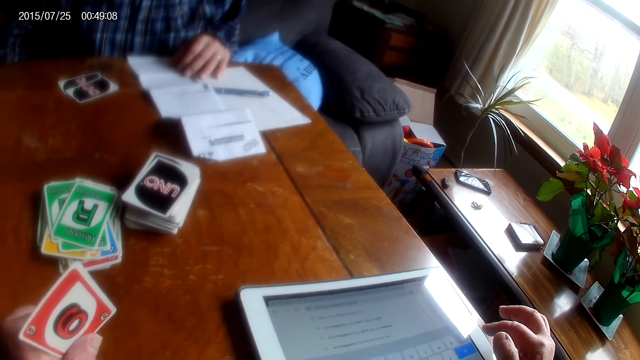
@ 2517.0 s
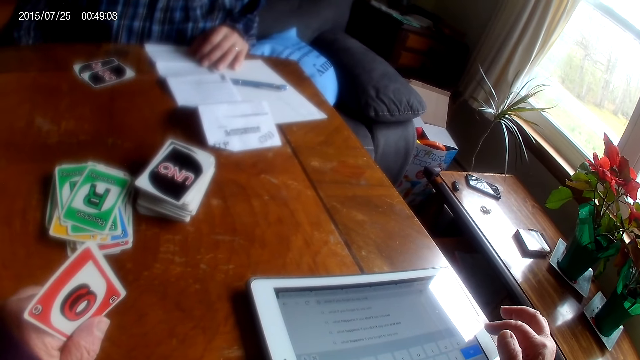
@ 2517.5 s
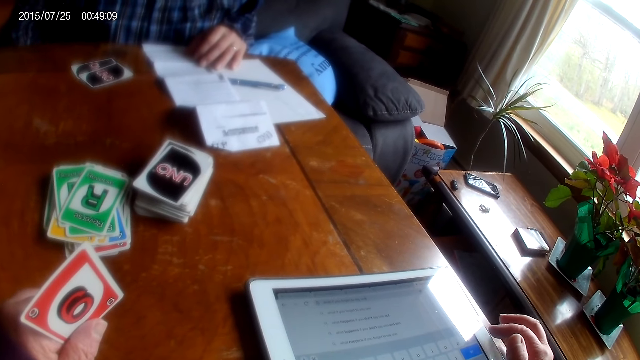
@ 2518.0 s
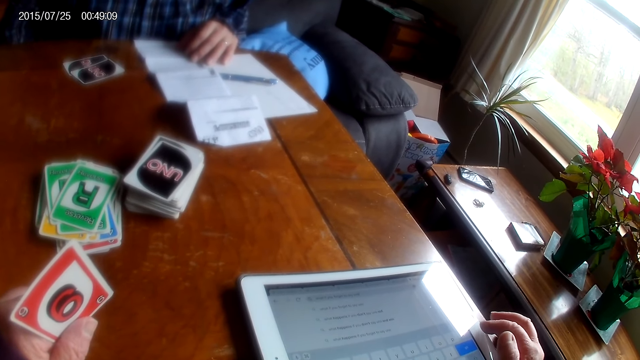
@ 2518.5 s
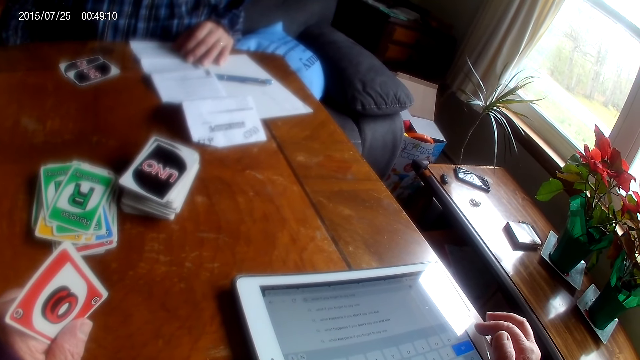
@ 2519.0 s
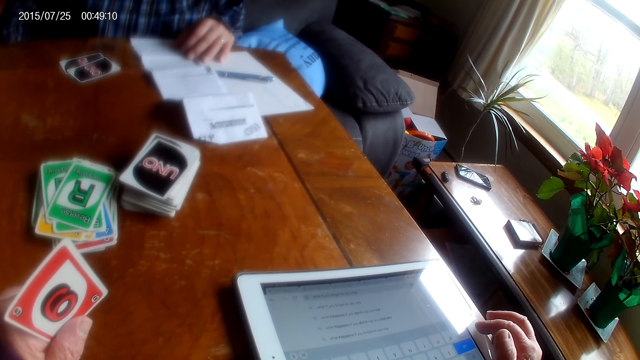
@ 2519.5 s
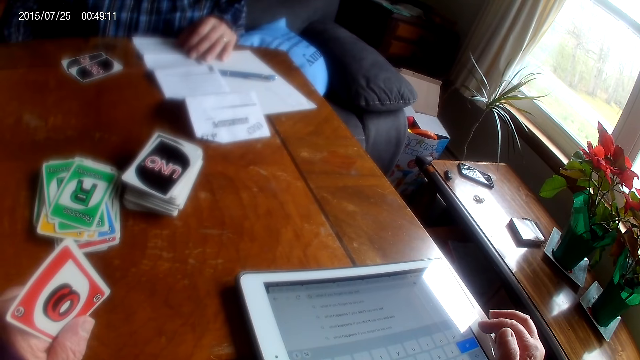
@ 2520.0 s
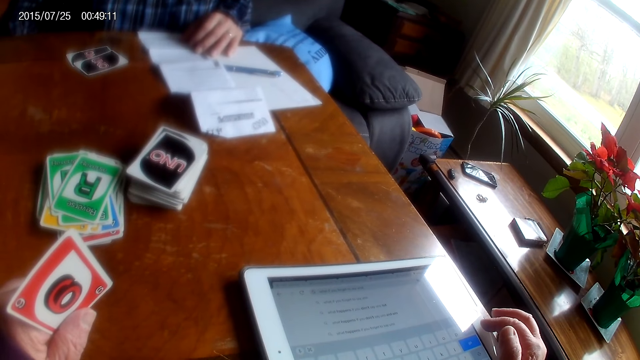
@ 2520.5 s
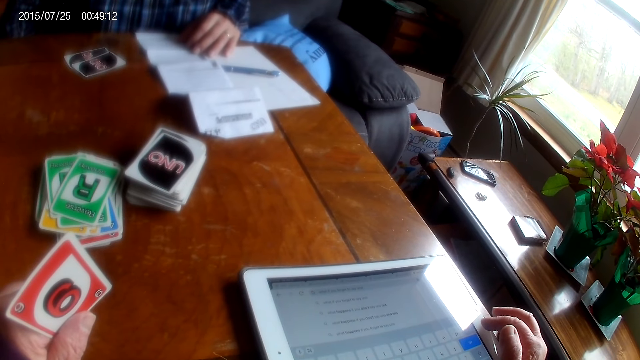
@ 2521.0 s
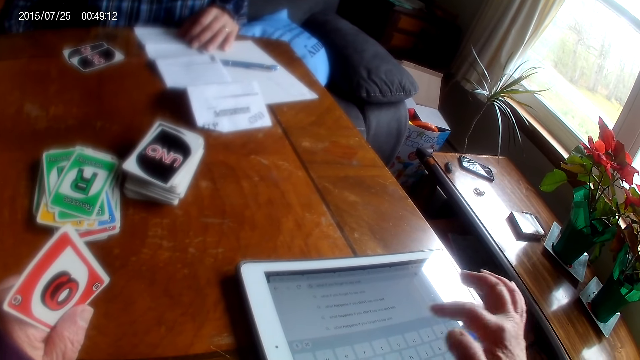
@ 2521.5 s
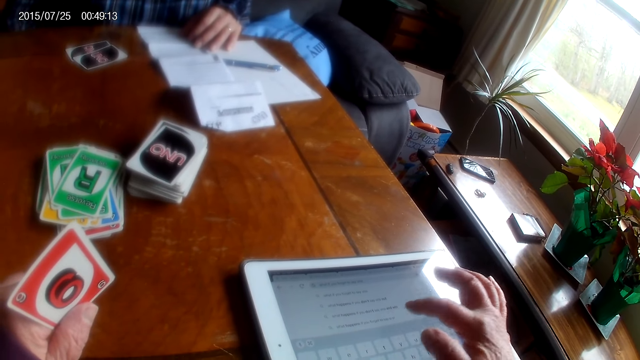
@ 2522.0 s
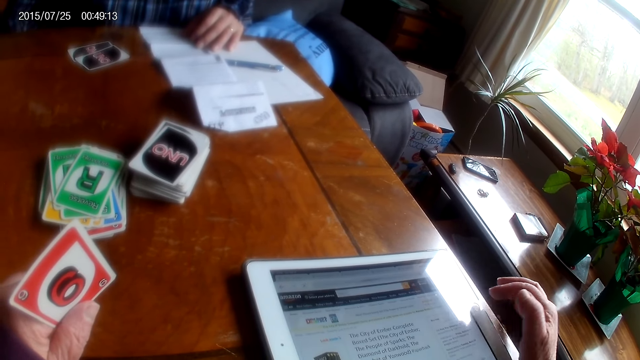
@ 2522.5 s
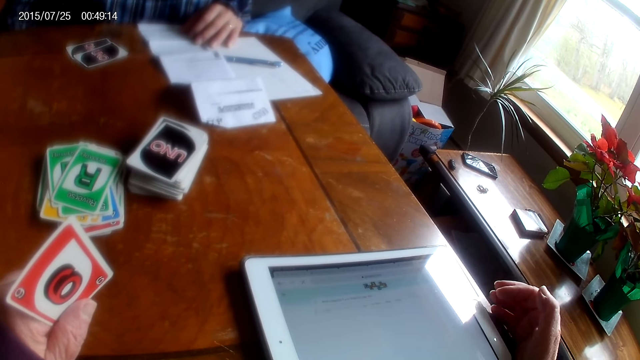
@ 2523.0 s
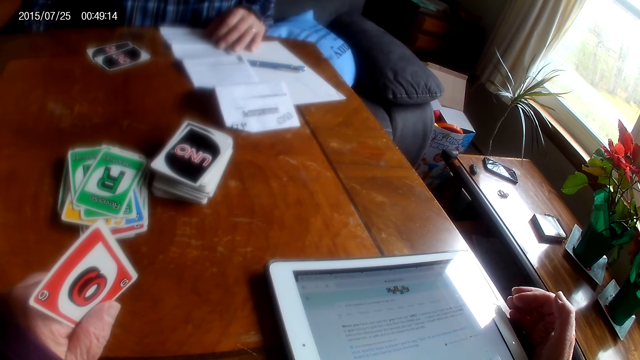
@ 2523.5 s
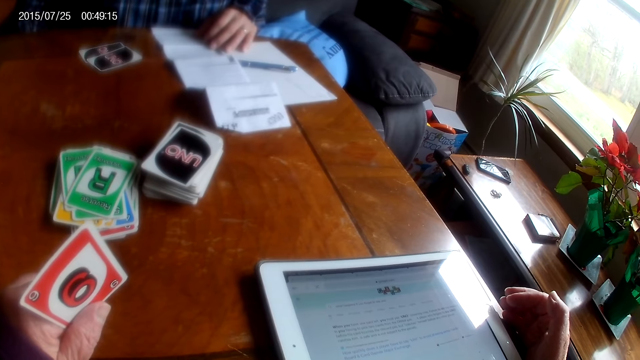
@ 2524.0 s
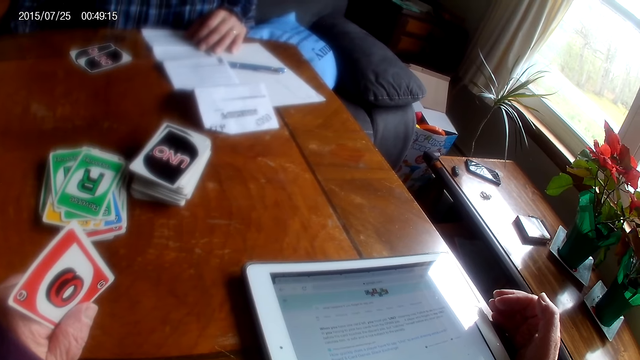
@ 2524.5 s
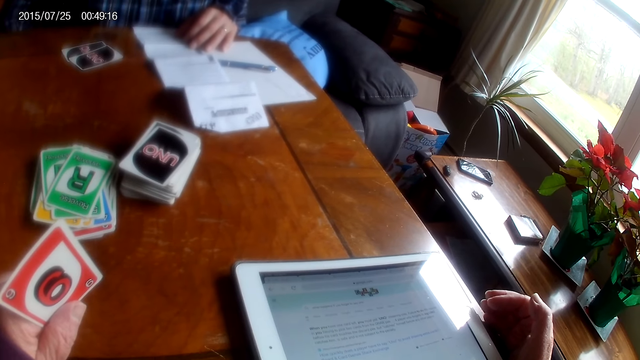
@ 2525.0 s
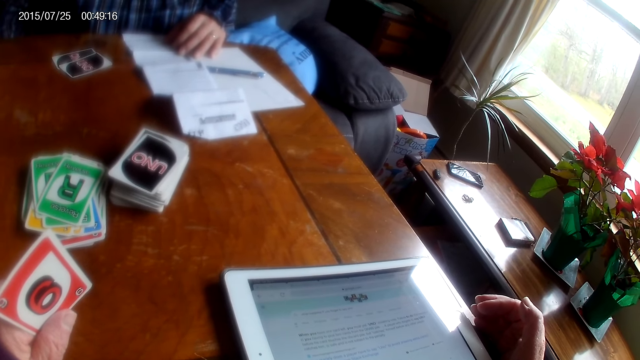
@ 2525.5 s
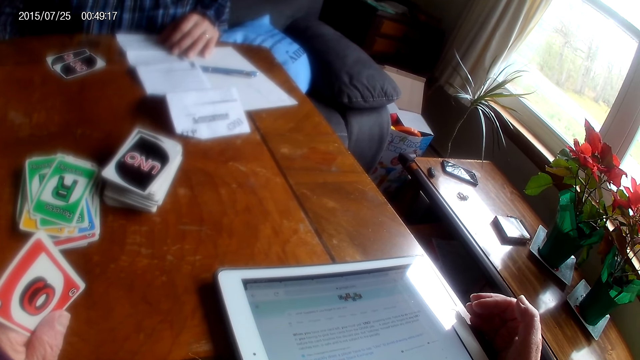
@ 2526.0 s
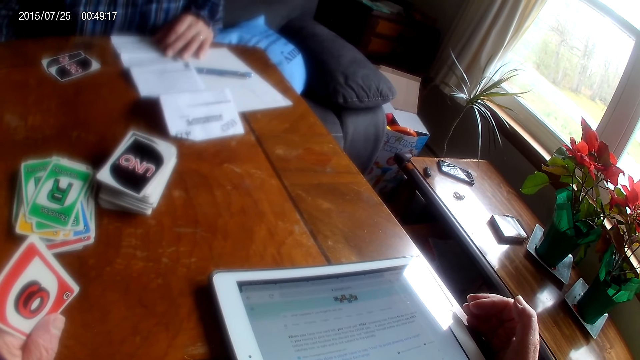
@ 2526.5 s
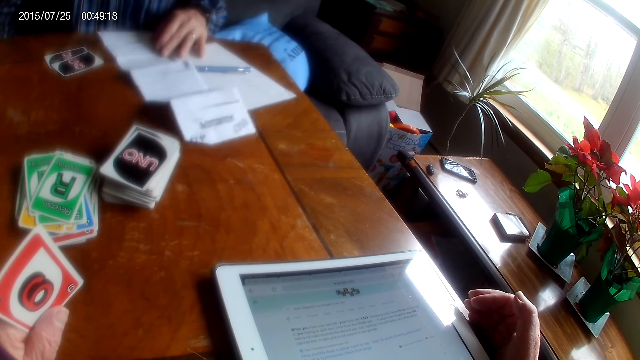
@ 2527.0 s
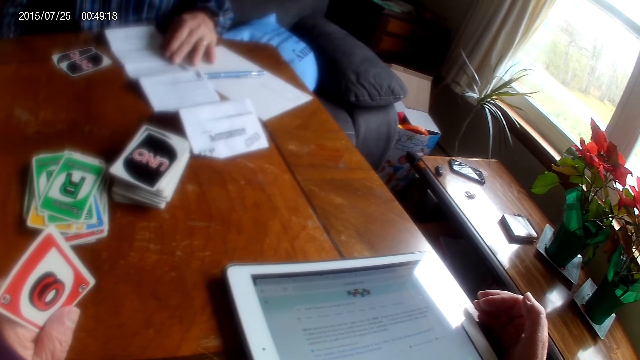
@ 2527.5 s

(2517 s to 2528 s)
The camera wearer converses with the man. They use a phone. They converse with the man.

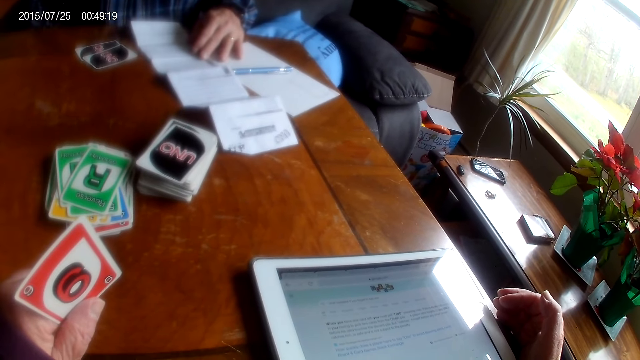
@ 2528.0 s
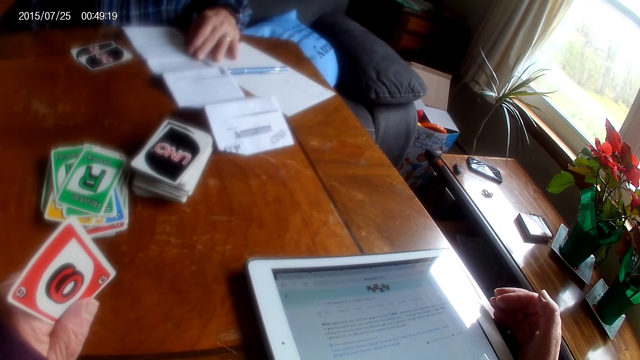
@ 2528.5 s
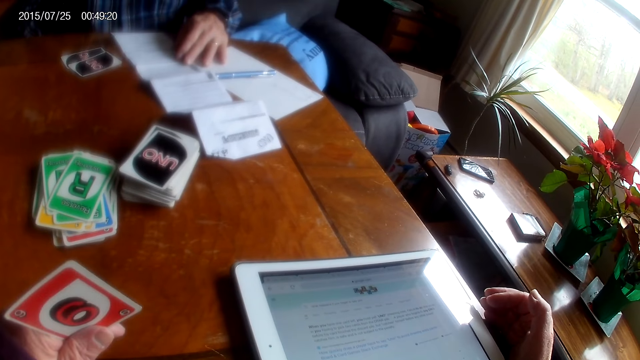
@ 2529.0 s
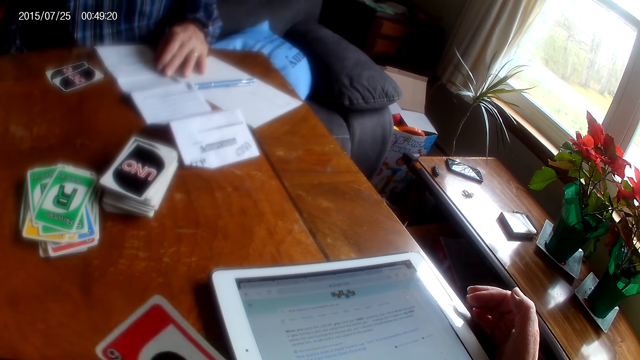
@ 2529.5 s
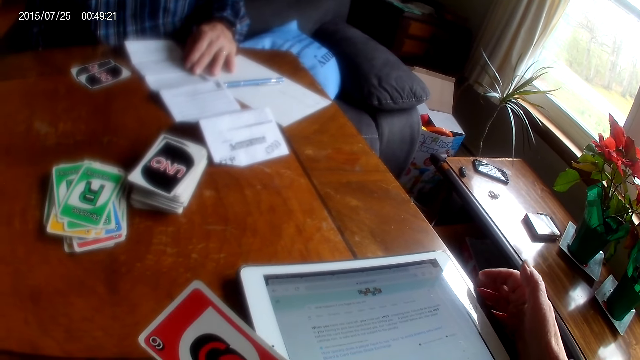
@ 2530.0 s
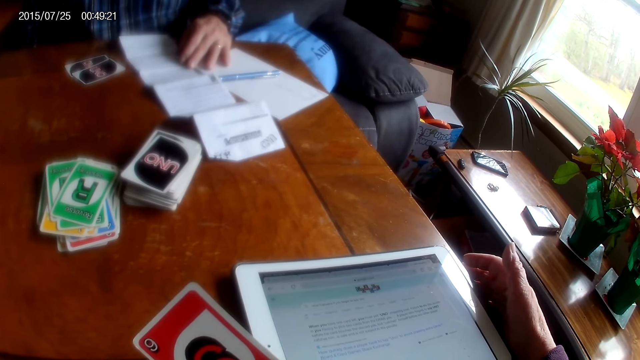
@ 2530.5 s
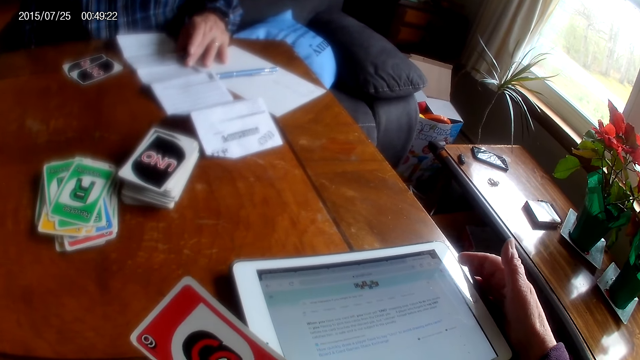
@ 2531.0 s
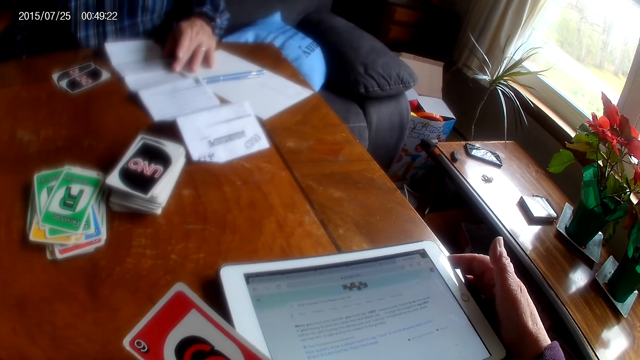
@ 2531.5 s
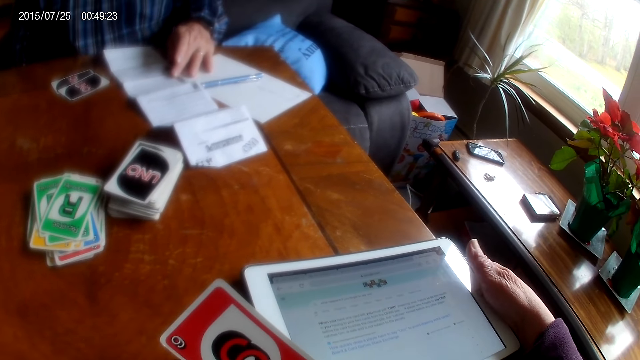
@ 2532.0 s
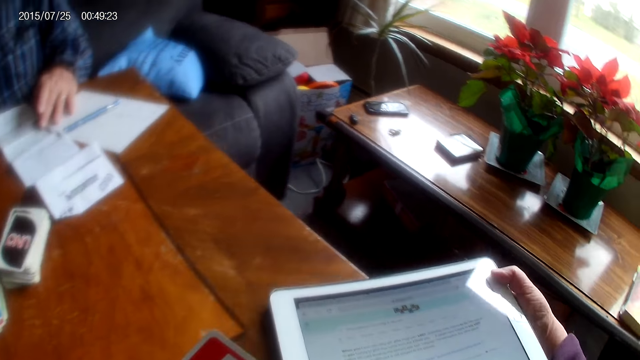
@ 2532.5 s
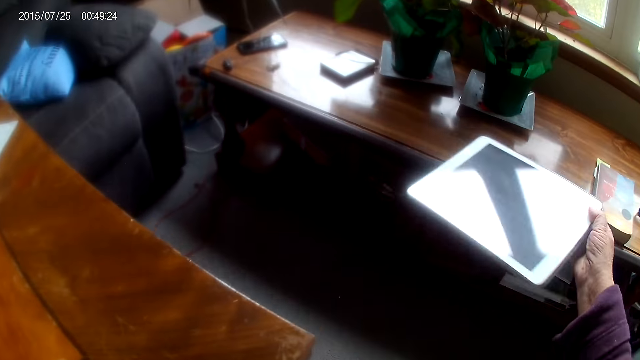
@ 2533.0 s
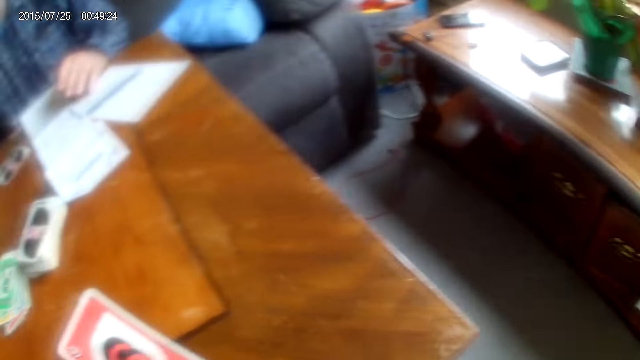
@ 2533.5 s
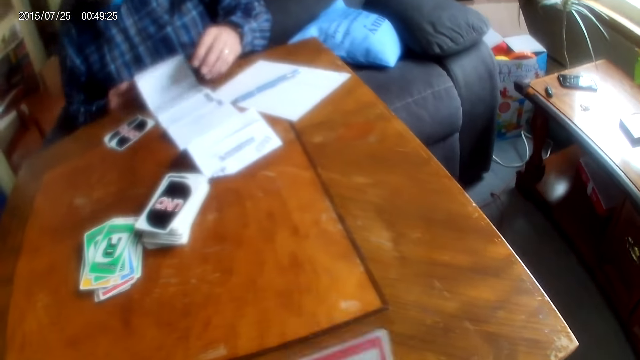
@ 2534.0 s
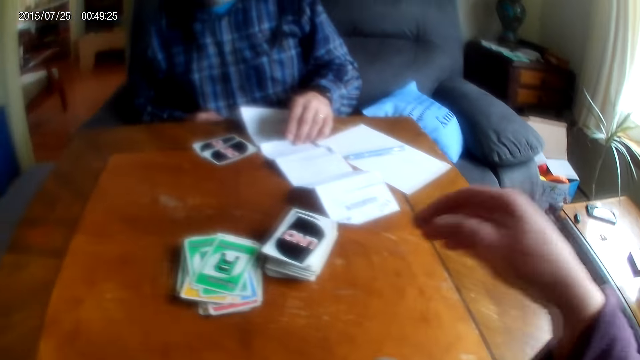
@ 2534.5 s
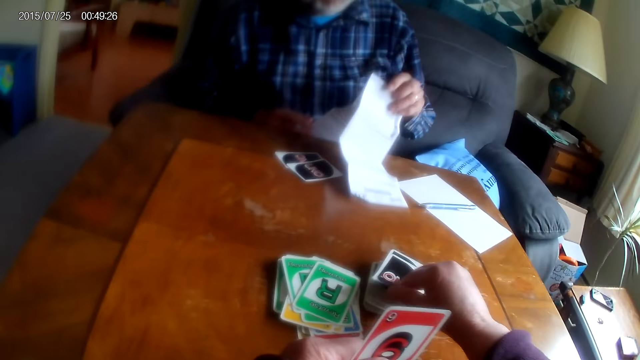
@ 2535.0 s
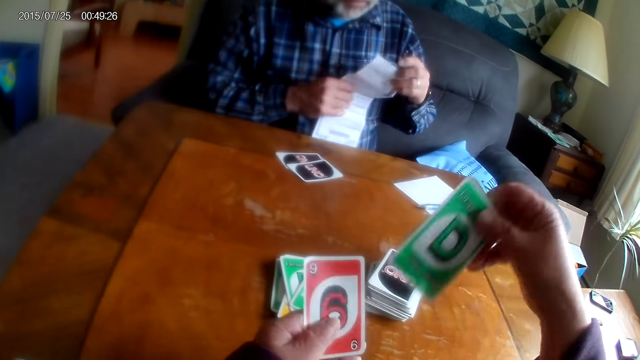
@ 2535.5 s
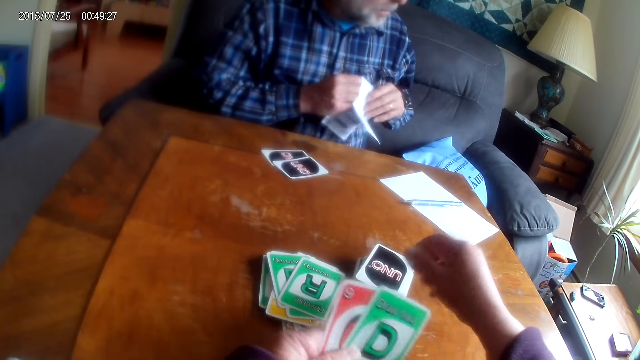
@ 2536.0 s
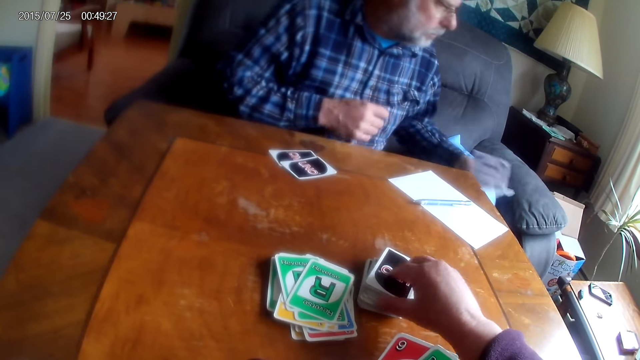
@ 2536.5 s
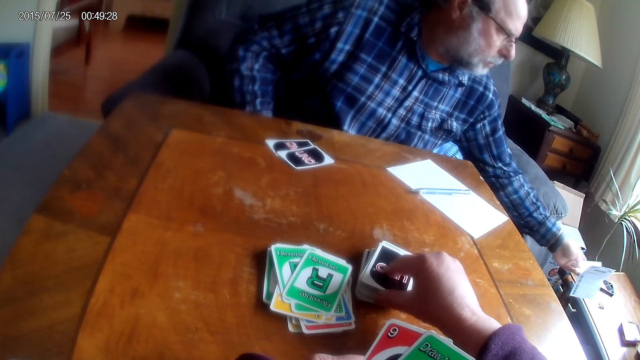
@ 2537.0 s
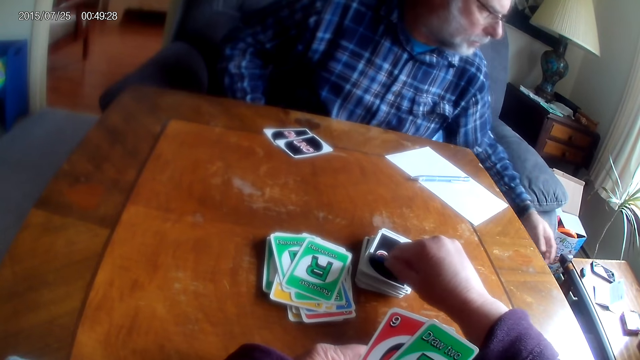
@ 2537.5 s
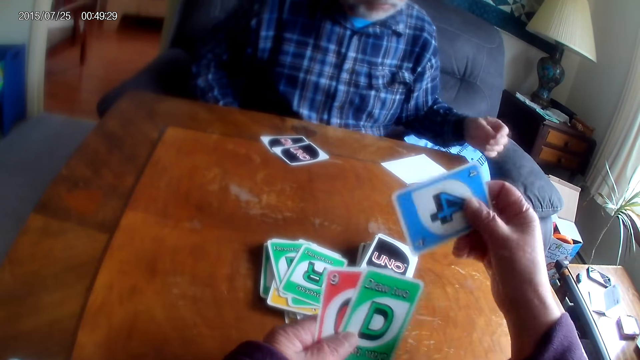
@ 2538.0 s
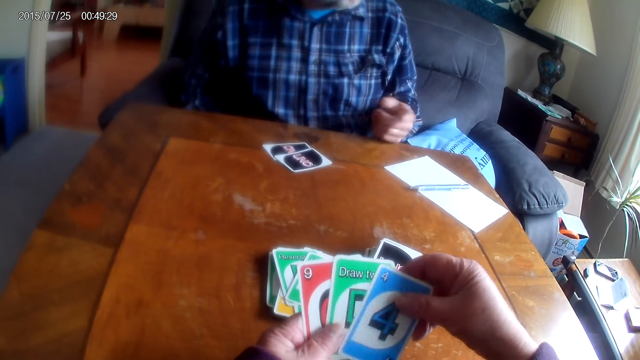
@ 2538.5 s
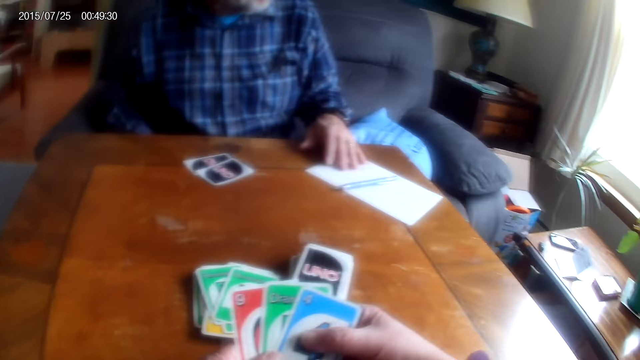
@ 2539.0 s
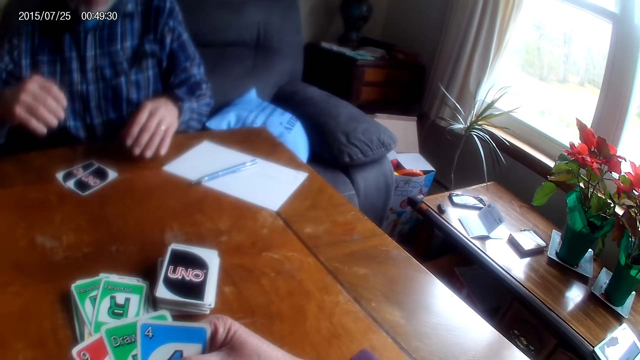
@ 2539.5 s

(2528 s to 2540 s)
The camera wearer holds a card. They turn around with a tablet. They place the tablet on the table. They pick a card from the table. A man holds a paper. The man places the paper on the table. The camera wearer picks a card from the table and converses with the man.
